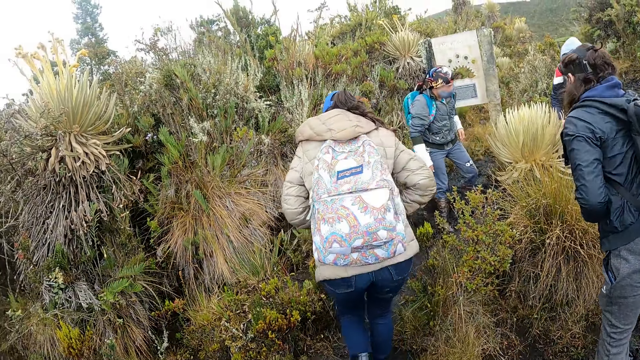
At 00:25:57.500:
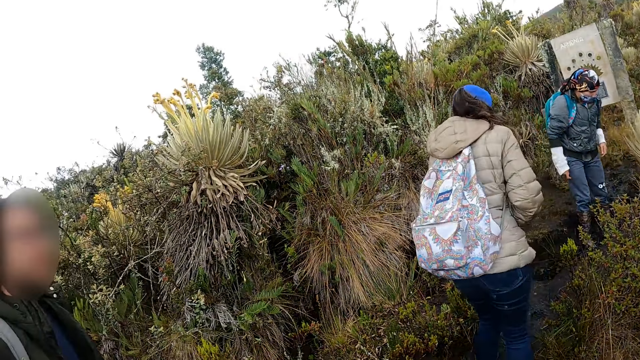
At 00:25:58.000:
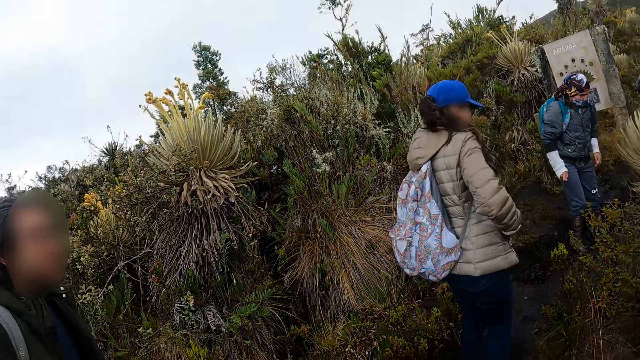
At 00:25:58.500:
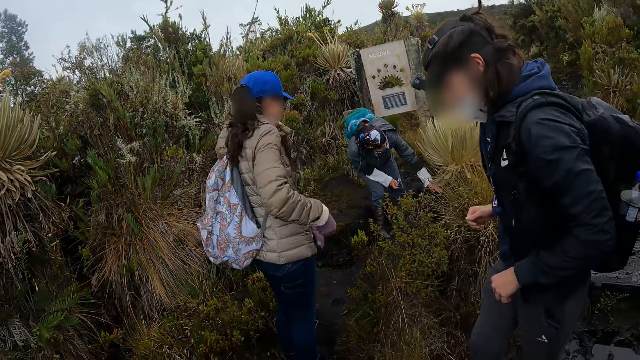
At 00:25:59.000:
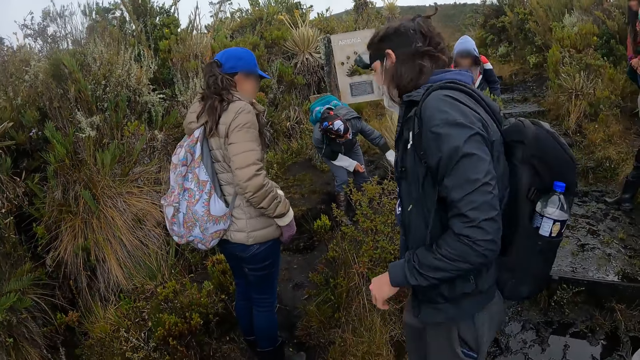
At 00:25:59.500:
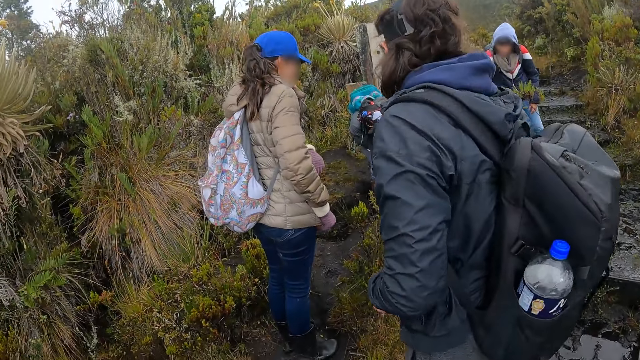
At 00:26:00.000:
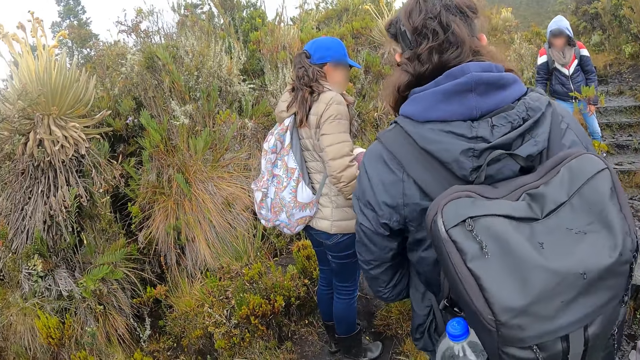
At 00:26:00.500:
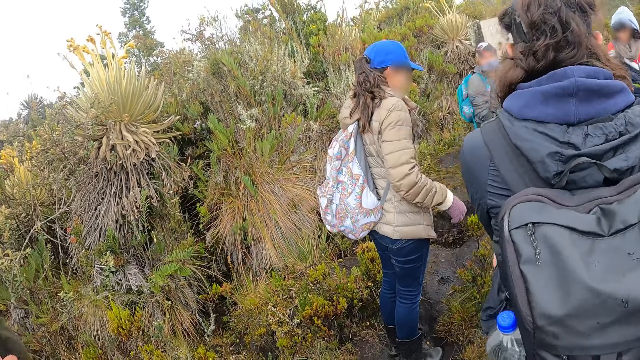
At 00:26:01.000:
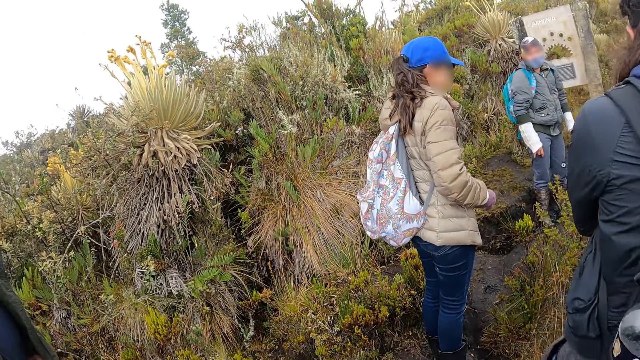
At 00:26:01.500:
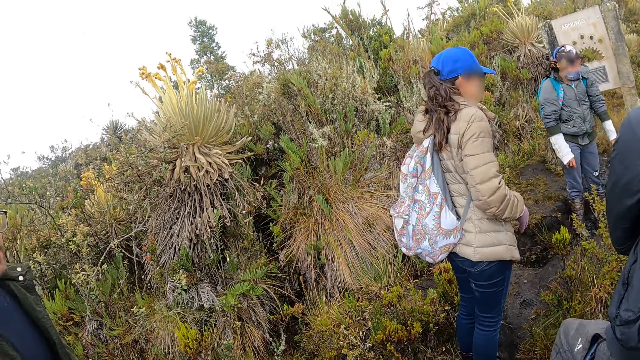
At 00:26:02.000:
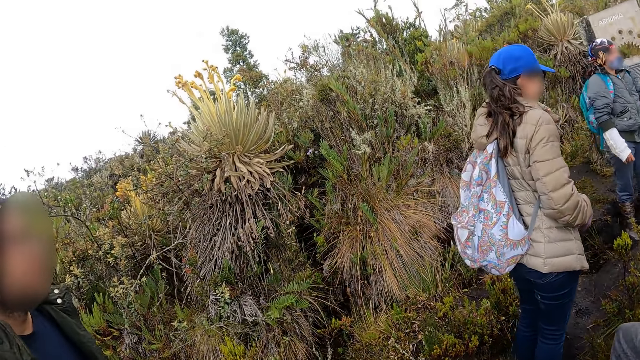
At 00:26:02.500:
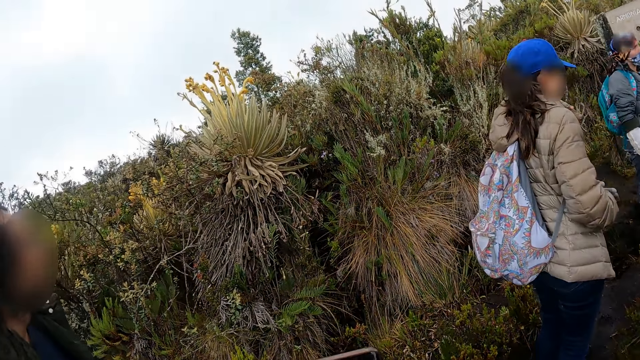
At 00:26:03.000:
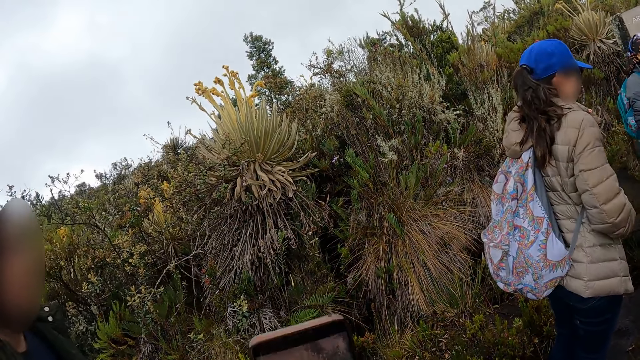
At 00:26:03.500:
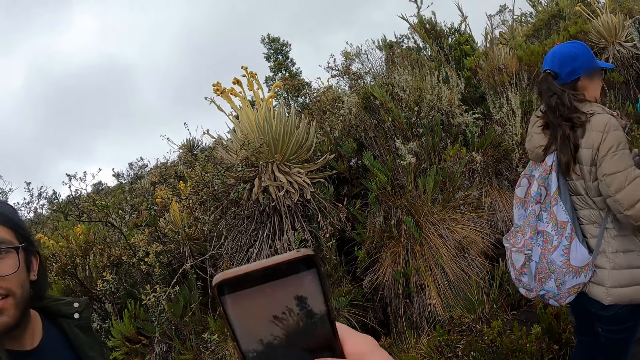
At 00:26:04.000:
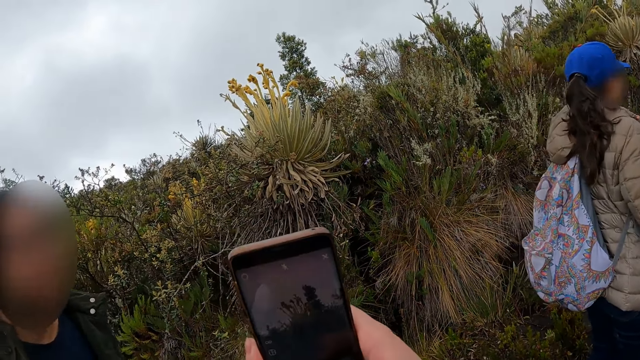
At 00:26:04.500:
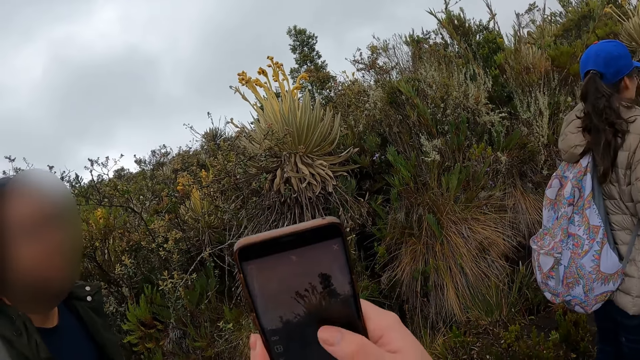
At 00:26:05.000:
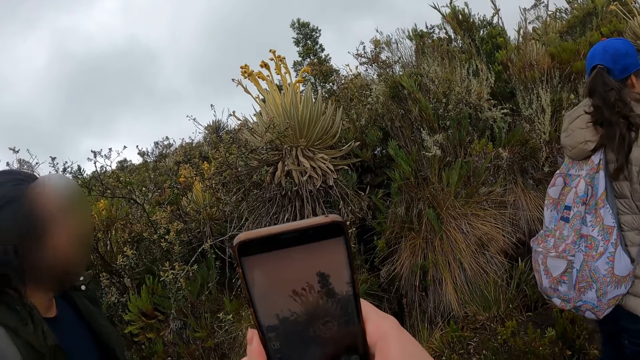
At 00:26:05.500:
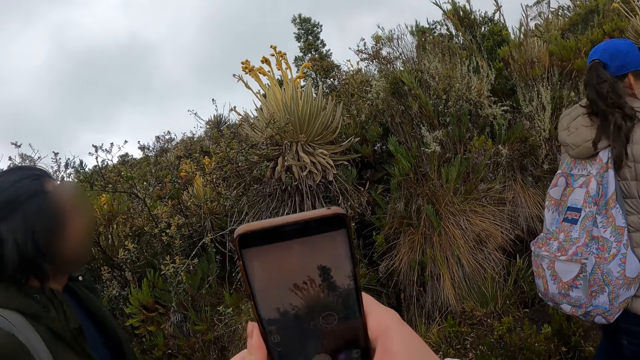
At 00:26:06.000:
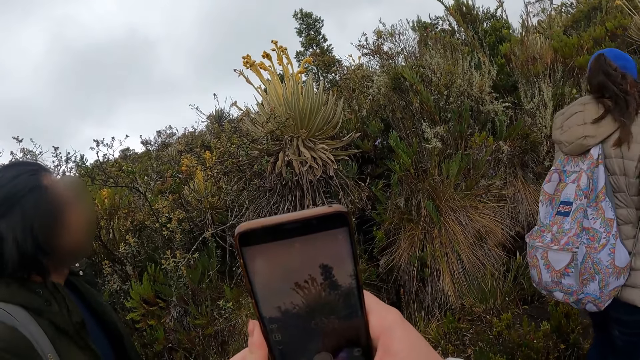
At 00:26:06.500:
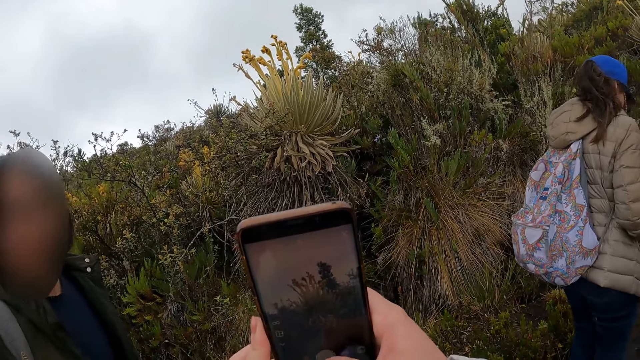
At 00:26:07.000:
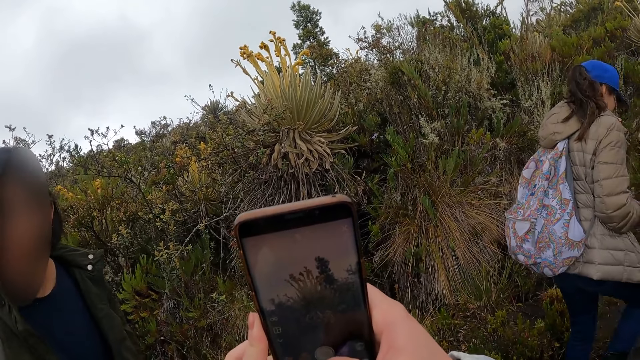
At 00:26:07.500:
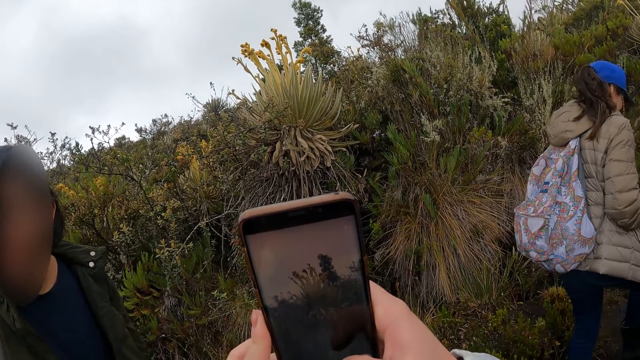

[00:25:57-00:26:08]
A man does something on the plants. The man interacts with men and a woman. The camera wearer takes photos. She holds a phone with her right hand.

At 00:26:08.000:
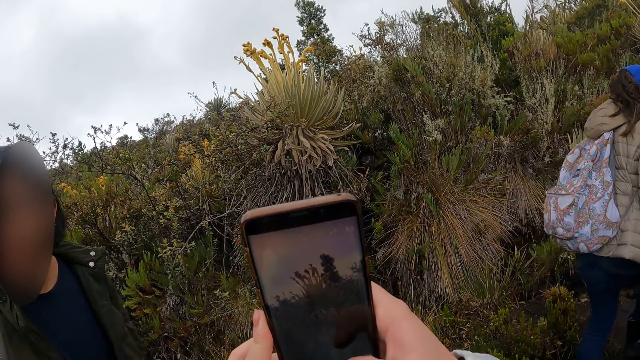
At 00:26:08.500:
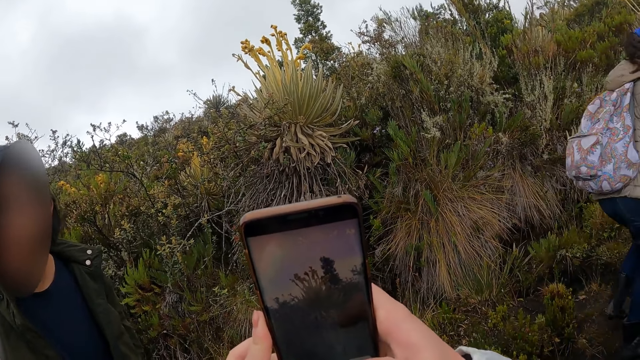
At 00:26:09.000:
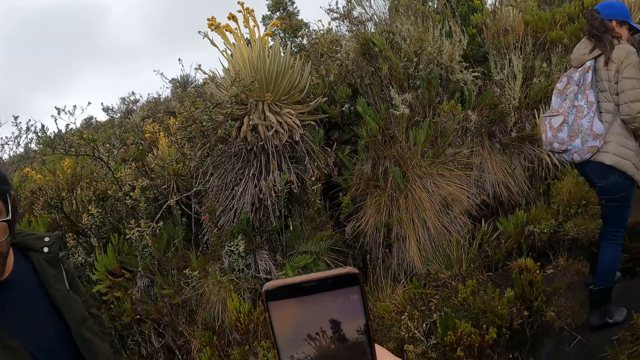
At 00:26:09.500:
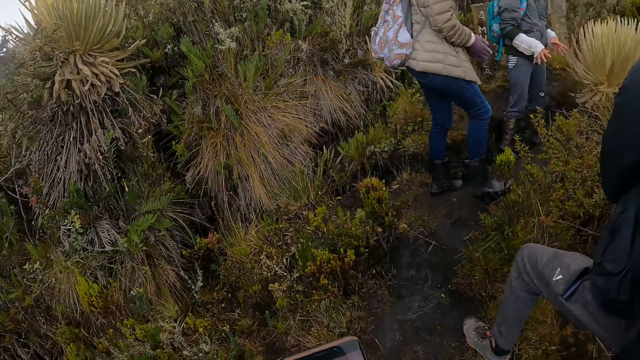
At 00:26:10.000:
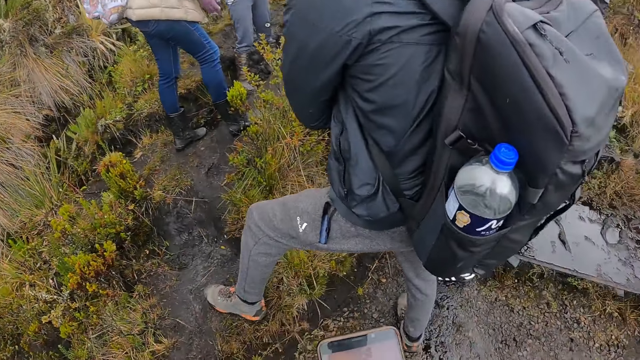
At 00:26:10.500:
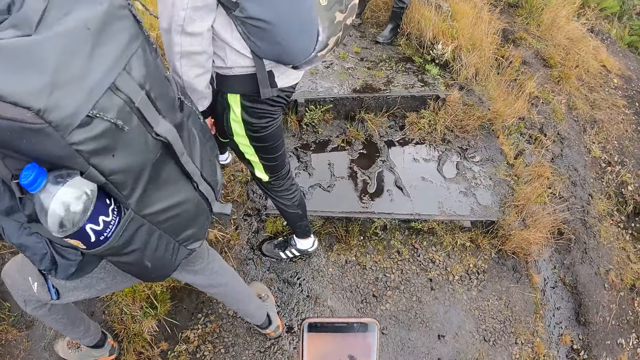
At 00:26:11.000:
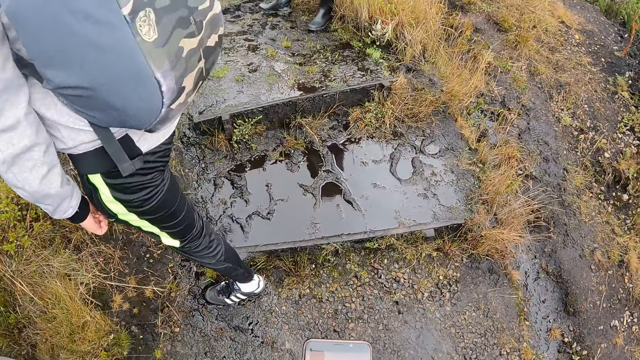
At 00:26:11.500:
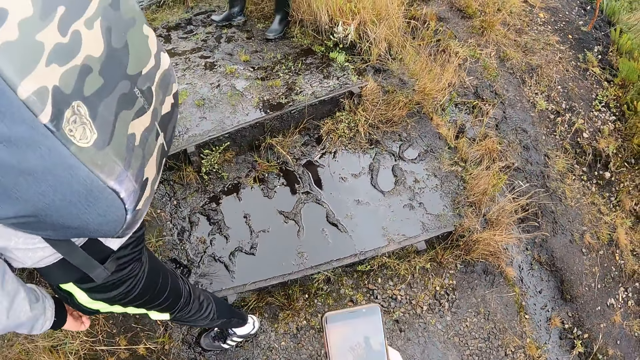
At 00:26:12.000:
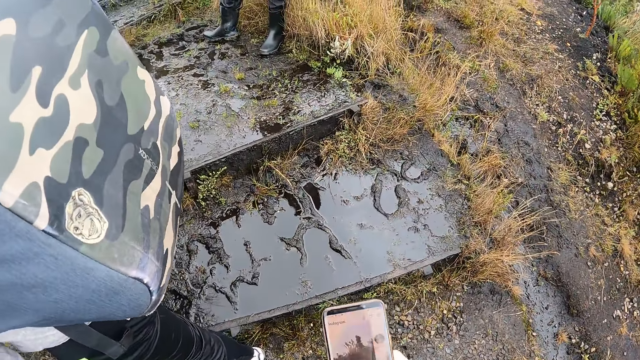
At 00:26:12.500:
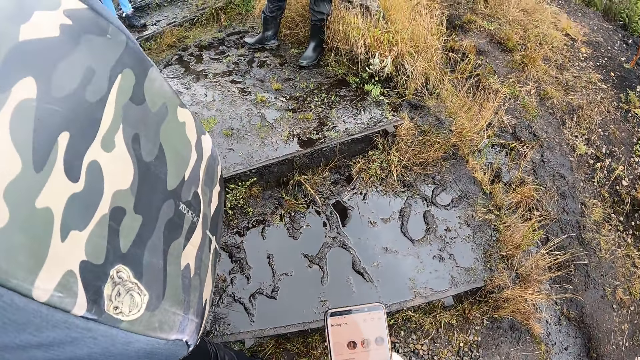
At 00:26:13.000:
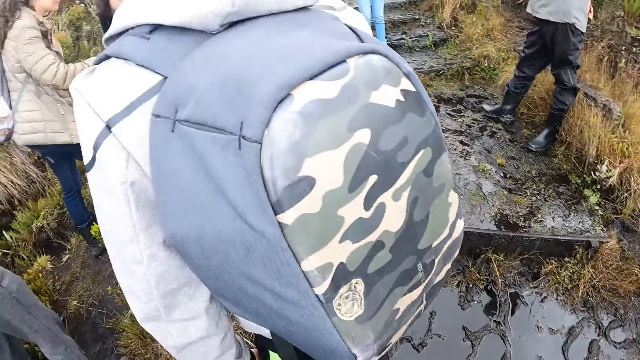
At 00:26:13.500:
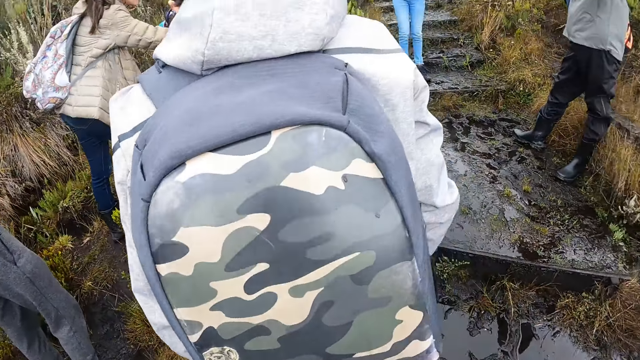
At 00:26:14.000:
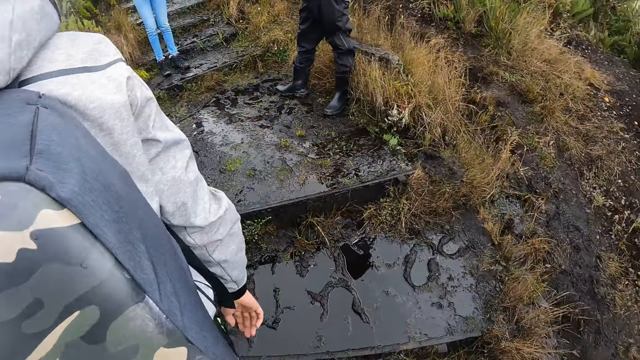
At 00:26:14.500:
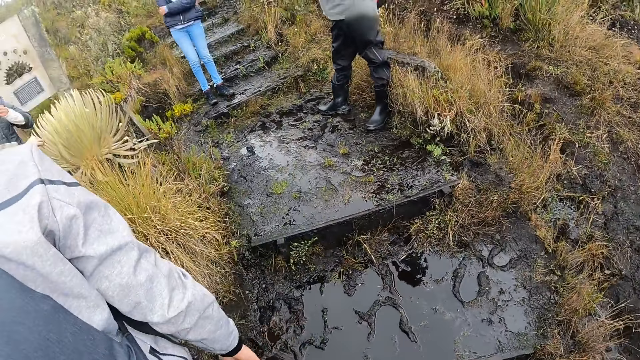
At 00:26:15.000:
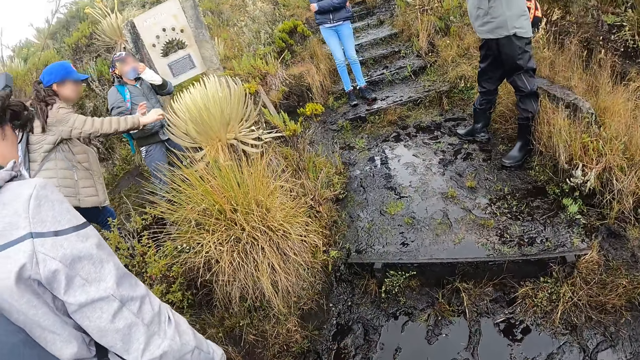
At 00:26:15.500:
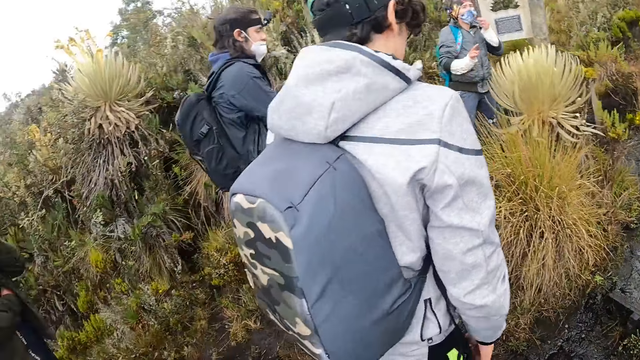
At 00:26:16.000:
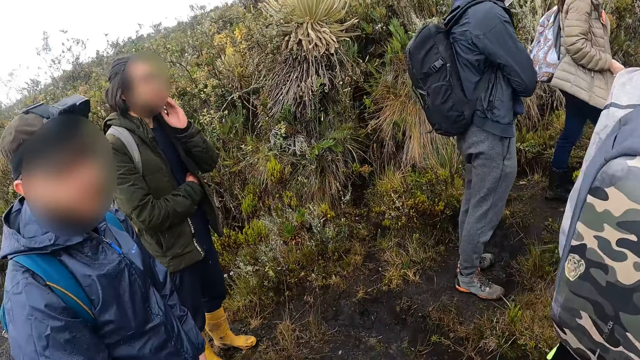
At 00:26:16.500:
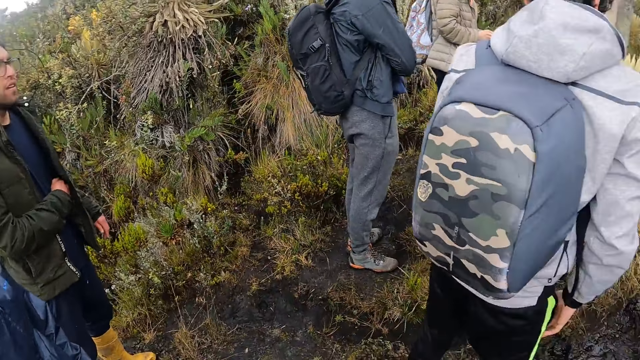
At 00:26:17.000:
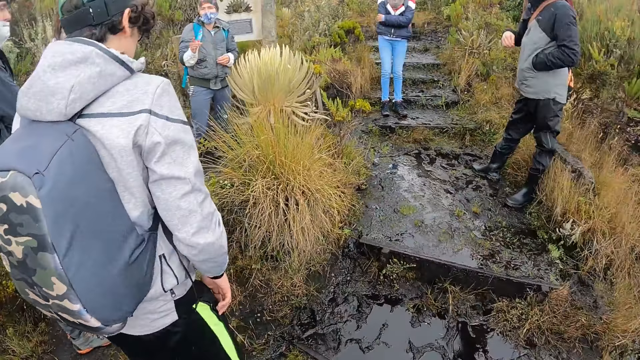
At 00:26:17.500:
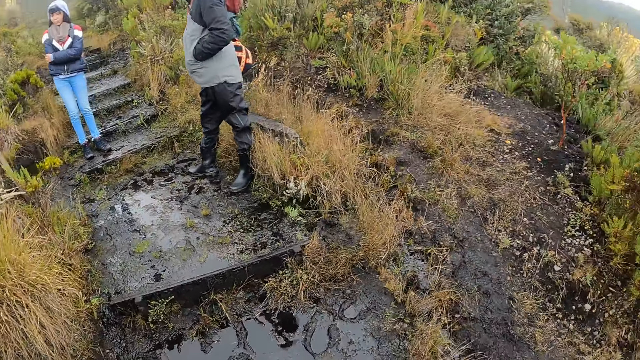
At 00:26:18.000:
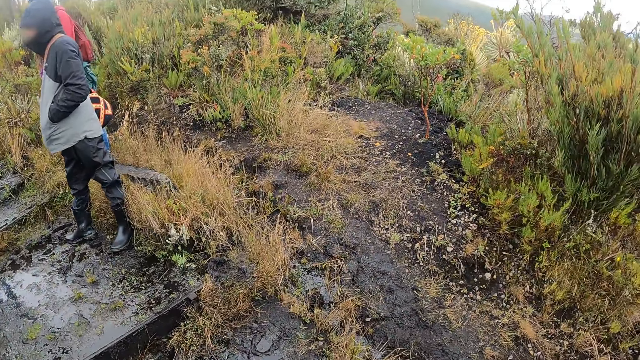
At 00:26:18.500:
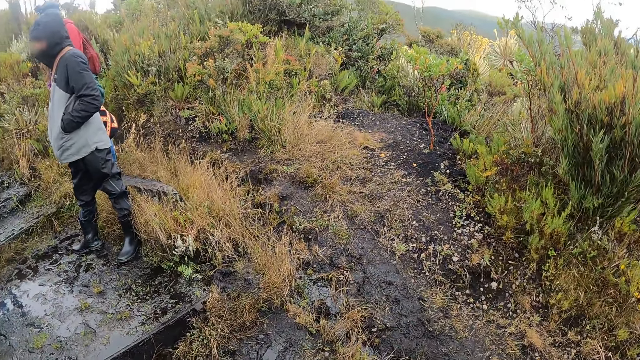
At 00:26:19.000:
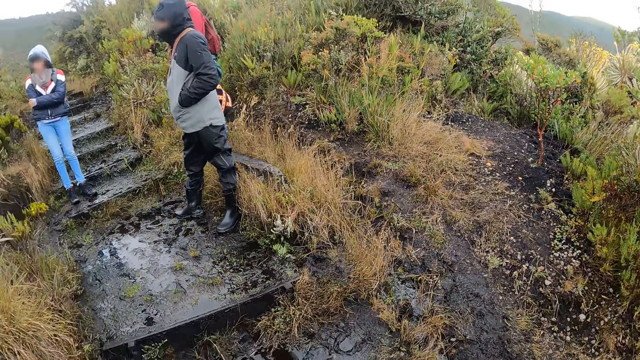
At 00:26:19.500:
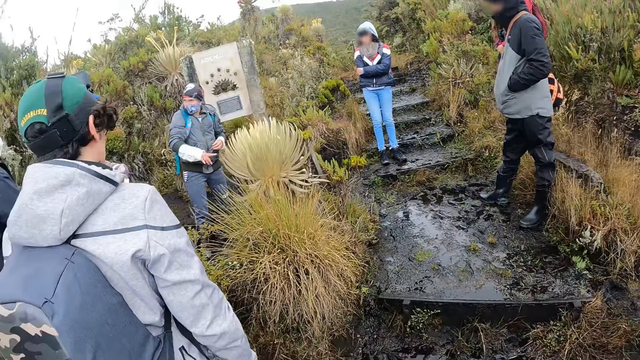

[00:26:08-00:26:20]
The camera wearer looks around.
